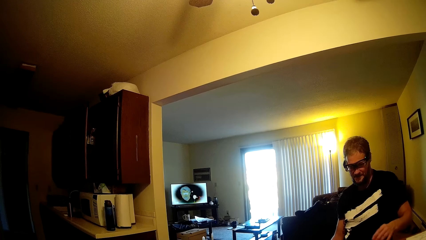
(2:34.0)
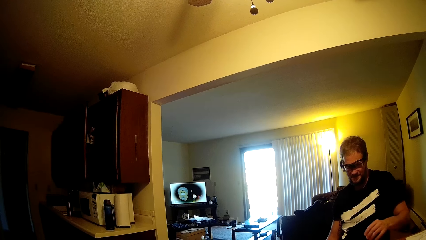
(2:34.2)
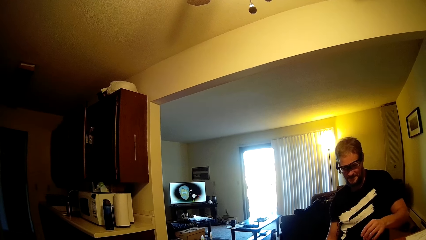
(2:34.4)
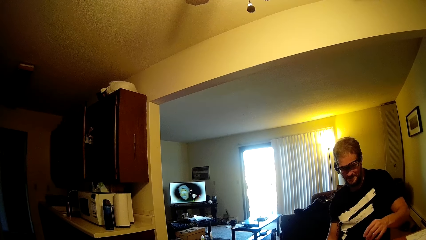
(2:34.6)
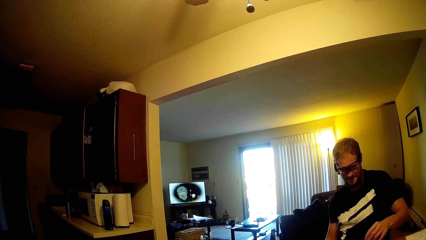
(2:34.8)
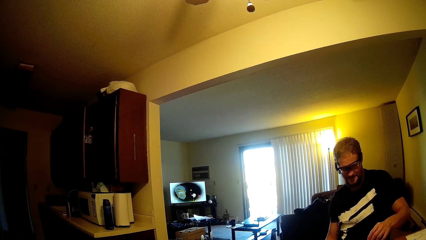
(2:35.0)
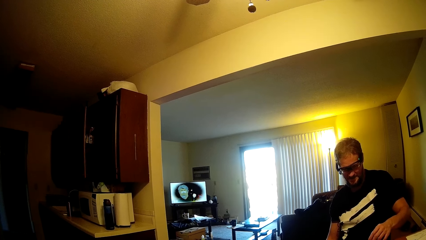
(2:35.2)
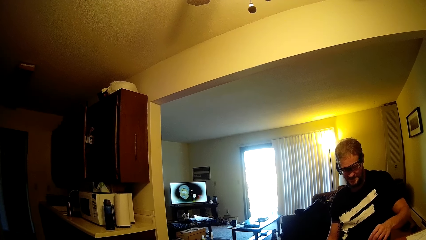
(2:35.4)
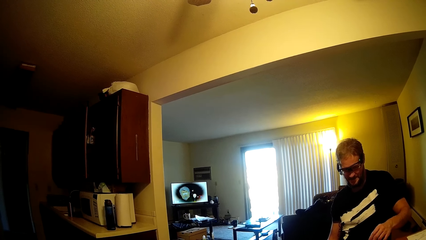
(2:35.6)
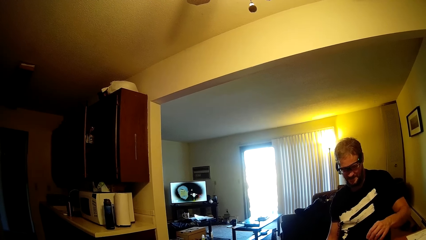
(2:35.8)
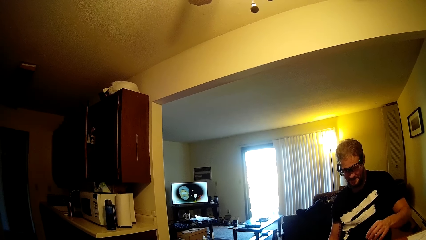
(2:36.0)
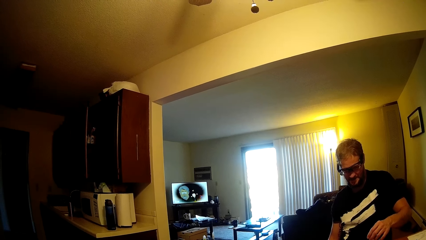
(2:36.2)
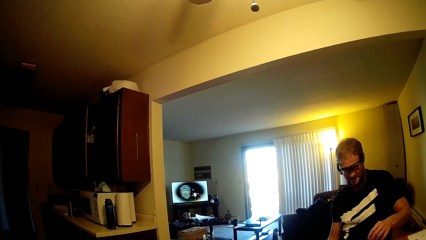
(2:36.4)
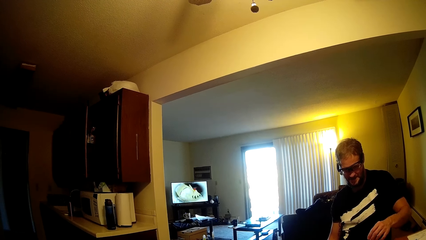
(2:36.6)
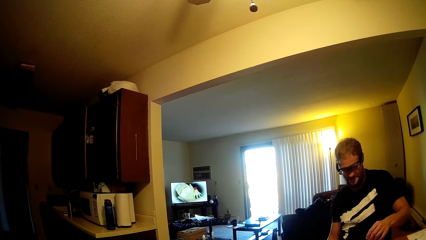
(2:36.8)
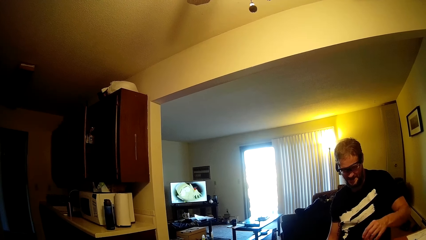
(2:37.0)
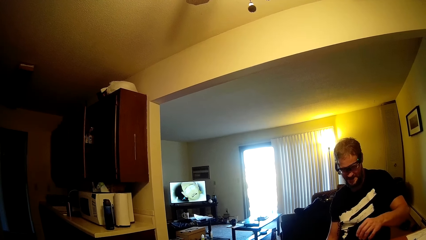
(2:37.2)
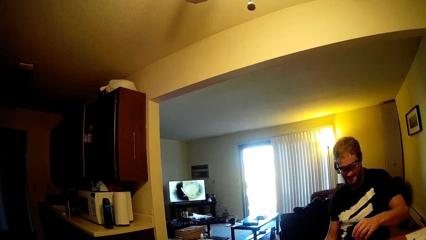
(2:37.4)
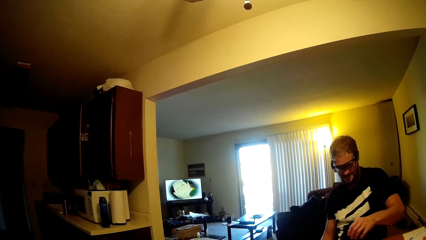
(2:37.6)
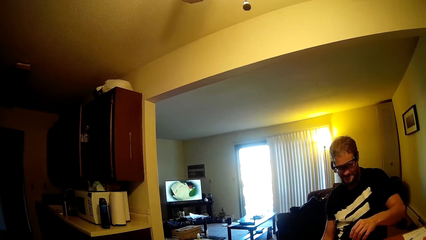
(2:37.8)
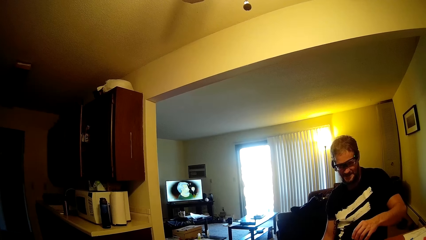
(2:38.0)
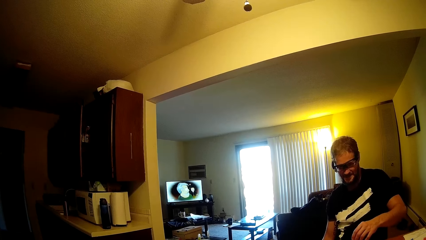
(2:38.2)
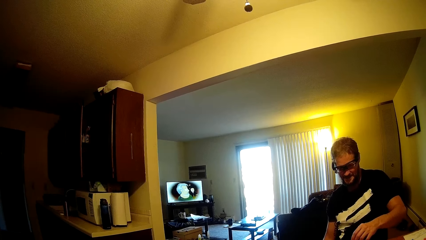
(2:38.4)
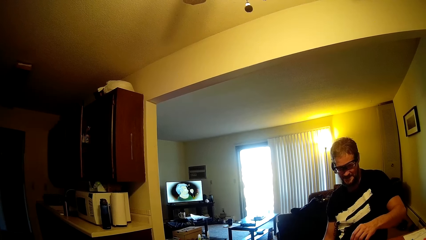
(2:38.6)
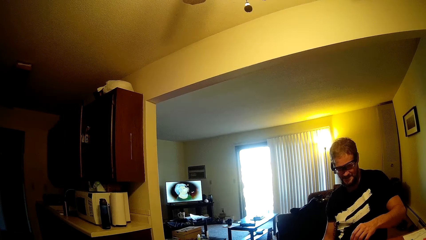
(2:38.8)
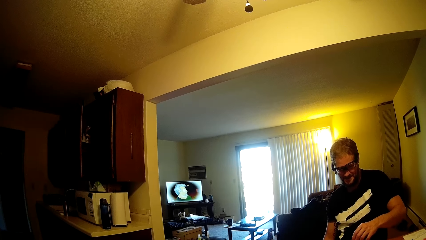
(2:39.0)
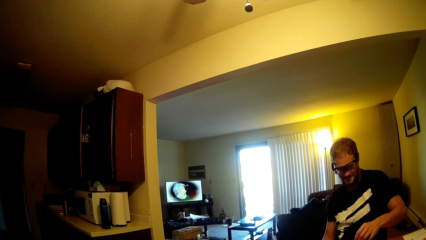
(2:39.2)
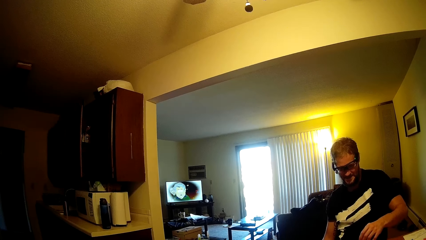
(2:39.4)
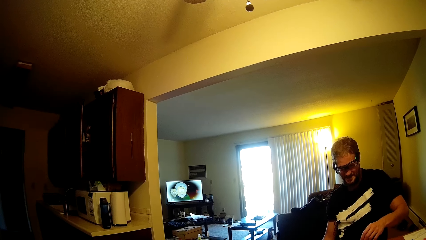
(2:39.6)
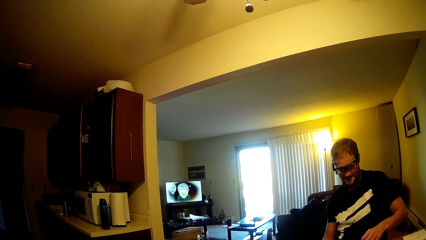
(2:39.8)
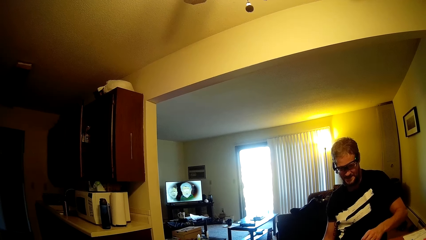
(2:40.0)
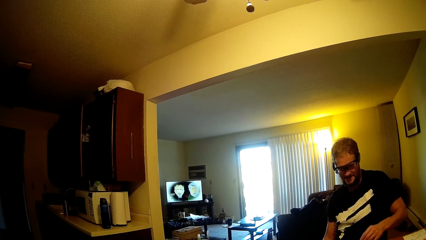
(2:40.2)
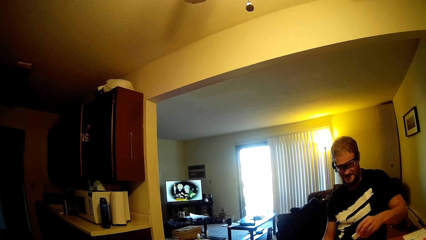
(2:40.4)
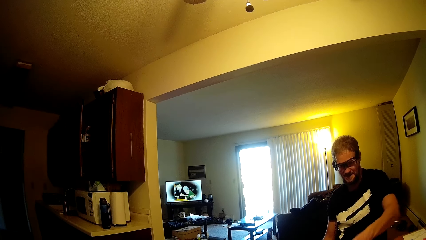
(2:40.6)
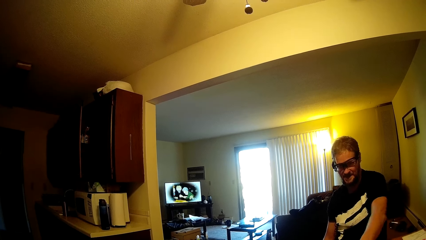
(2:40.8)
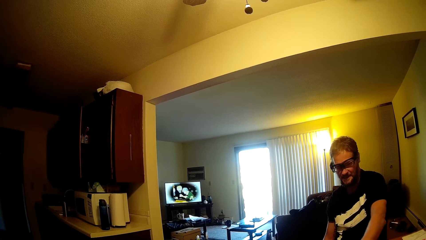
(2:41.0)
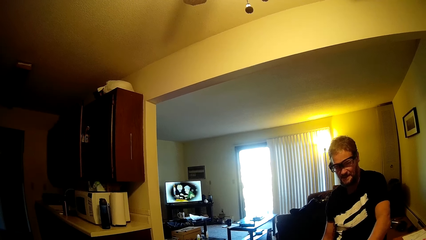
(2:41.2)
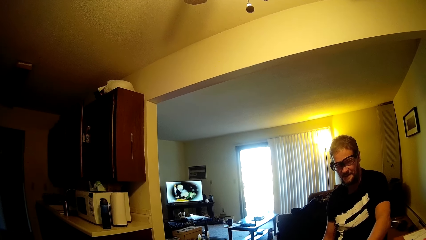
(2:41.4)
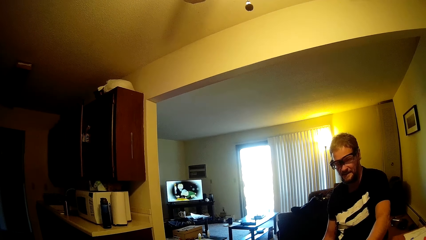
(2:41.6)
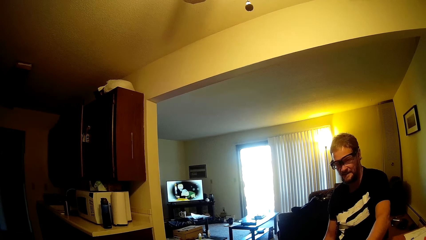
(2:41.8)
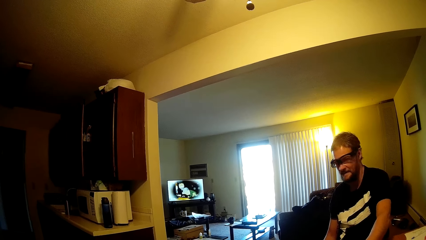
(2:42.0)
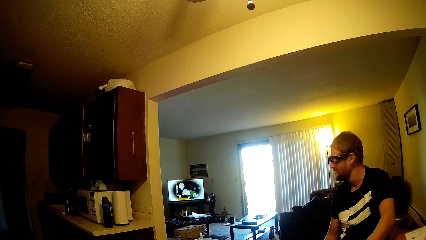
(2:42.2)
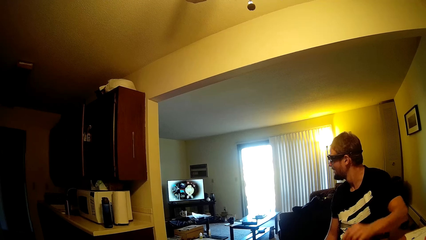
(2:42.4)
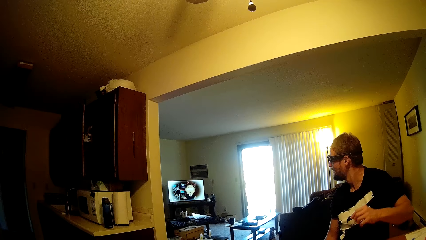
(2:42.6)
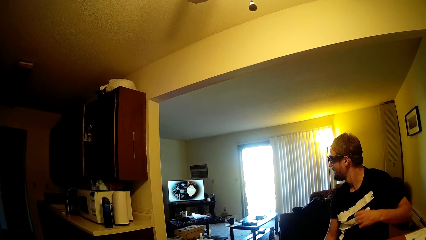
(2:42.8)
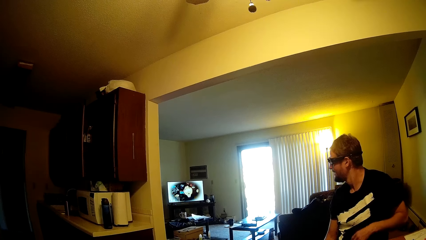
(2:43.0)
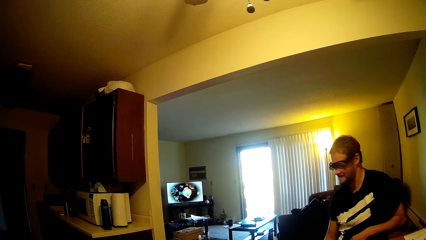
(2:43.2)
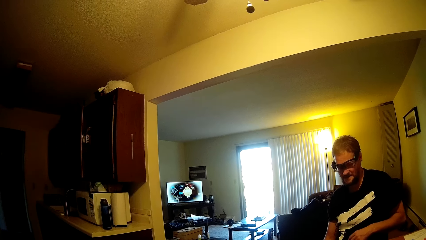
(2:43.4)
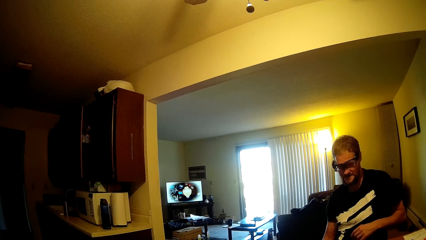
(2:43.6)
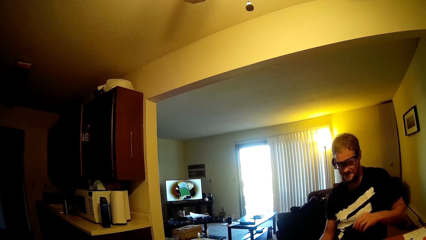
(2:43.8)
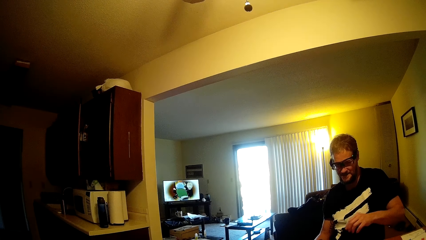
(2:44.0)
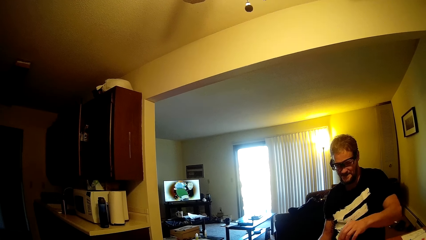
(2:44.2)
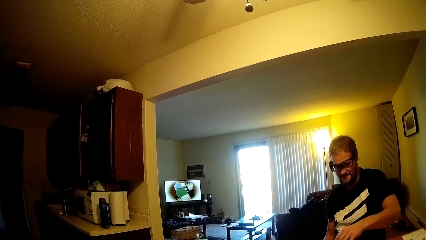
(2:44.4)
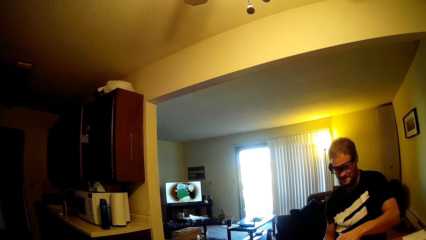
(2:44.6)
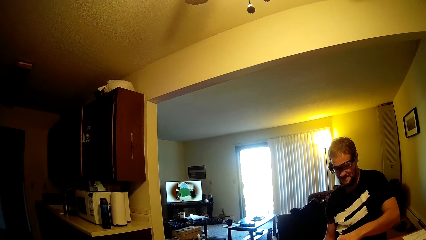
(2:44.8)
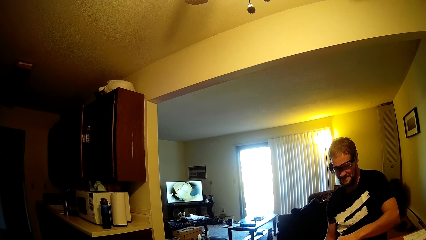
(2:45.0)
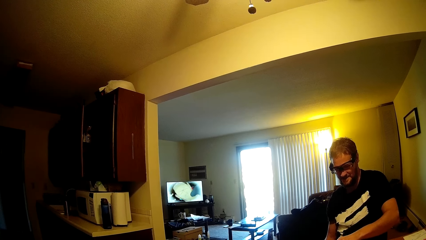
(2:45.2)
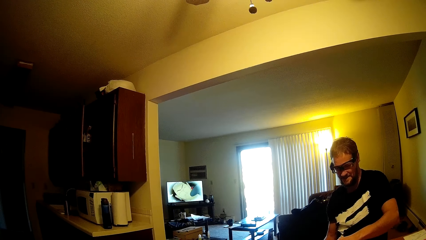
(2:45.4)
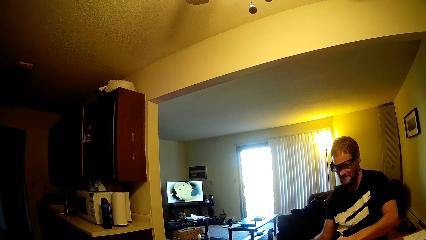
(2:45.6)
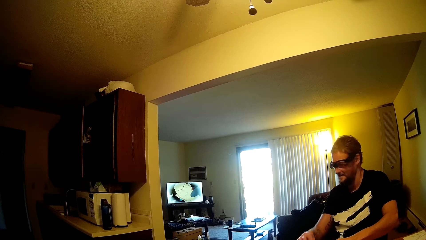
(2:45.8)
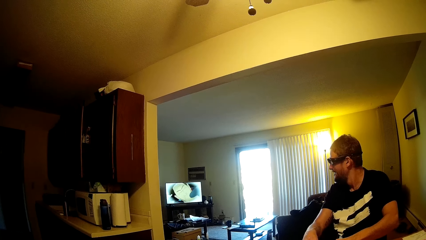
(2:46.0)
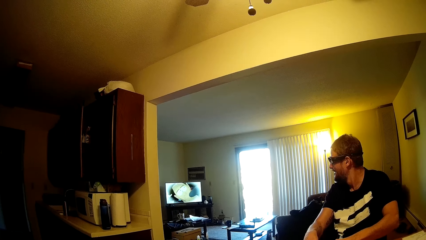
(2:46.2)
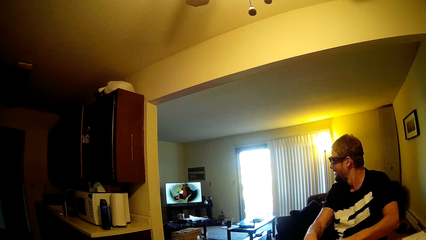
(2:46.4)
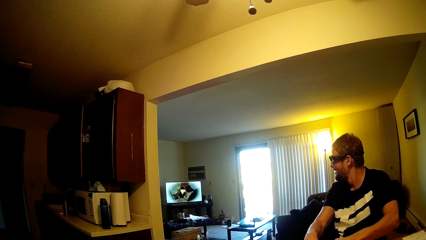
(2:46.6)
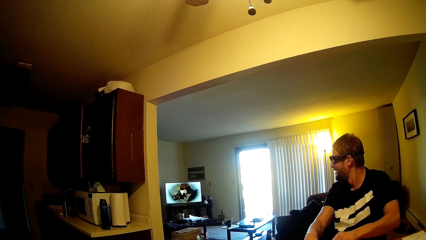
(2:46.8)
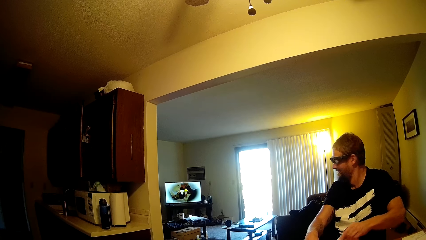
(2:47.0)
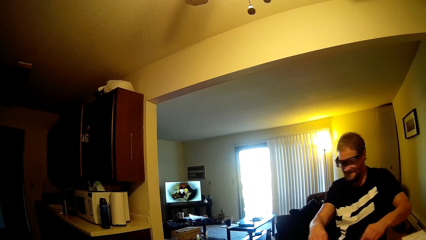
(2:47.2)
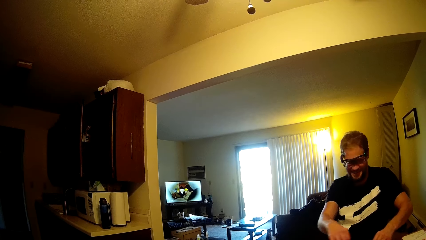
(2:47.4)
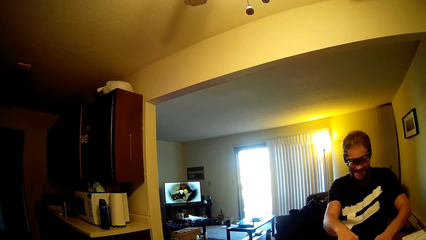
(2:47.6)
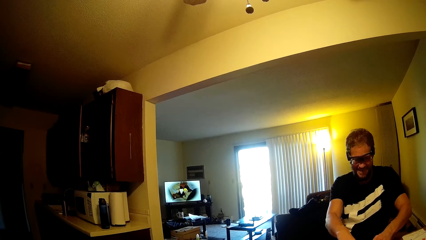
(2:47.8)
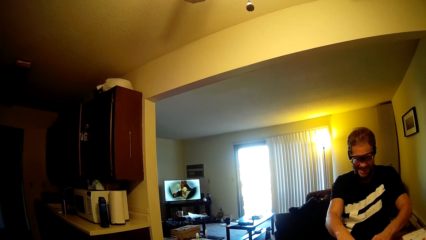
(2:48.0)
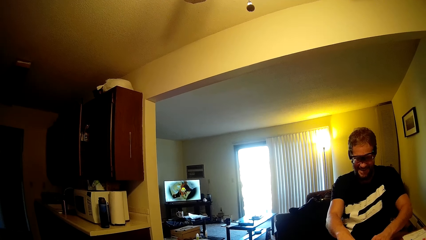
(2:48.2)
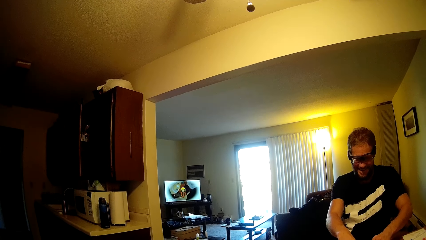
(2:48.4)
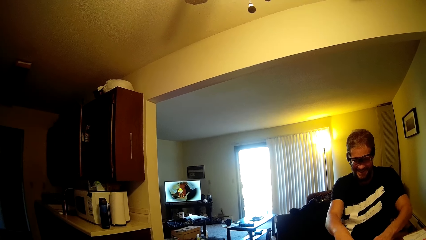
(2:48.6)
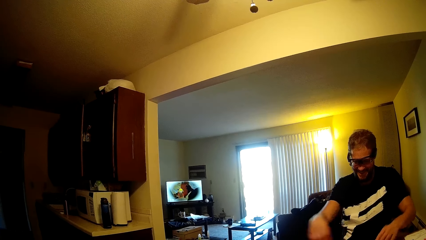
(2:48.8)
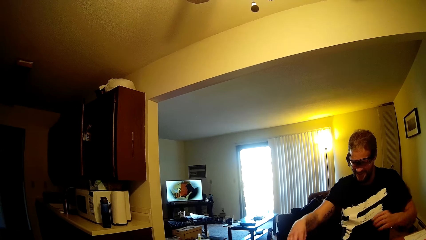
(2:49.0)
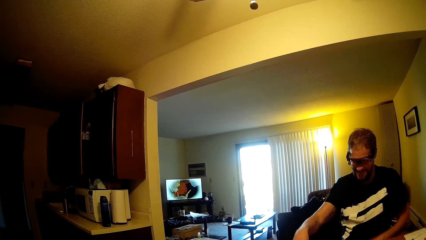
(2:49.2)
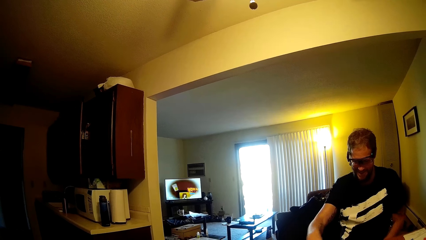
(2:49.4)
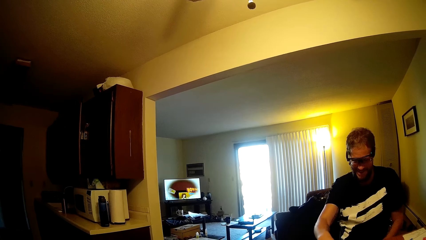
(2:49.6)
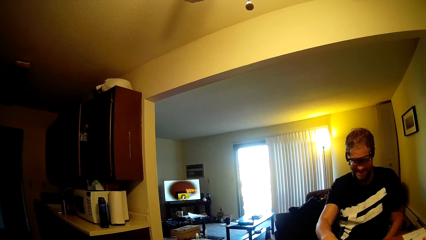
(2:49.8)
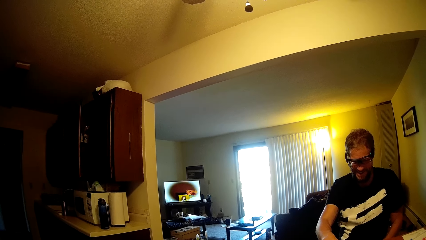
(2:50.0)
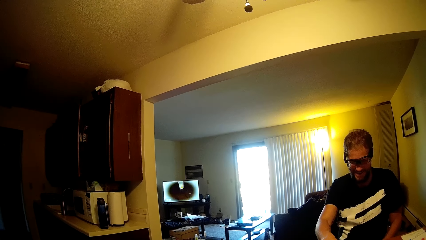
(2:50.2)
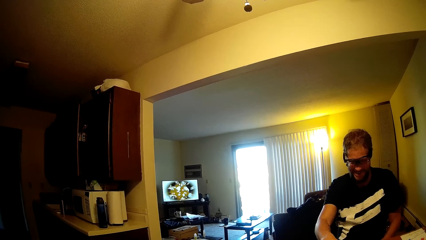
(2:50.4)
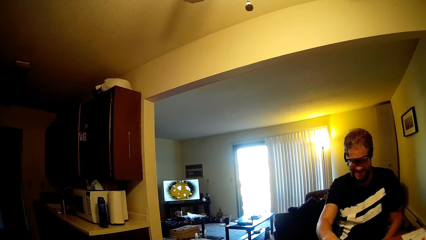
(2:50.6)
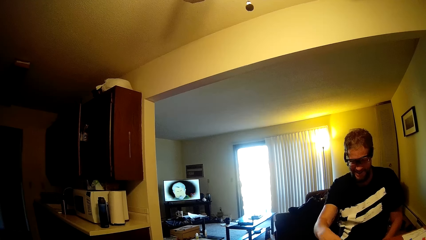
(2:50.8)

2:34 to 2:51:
A person talks to the camera wearer. The person watches the television. The person plays the domino tile and watches the TV. The person takes the dominoes card.
